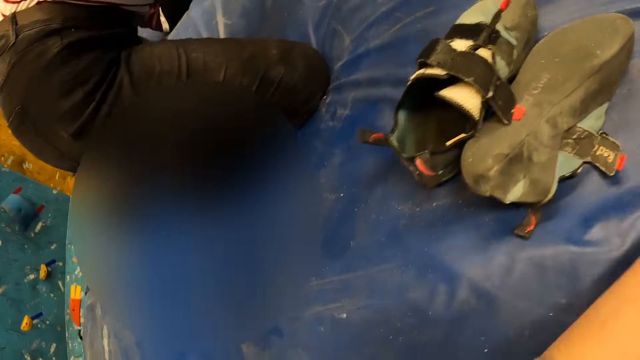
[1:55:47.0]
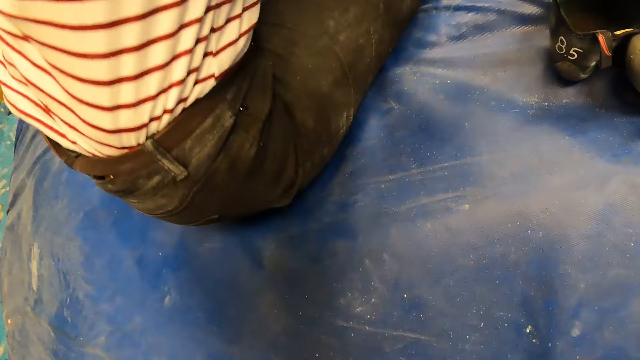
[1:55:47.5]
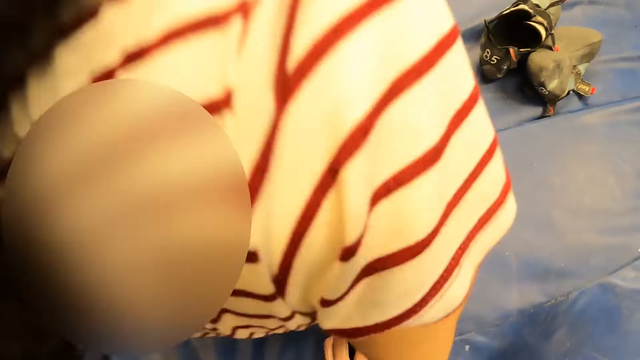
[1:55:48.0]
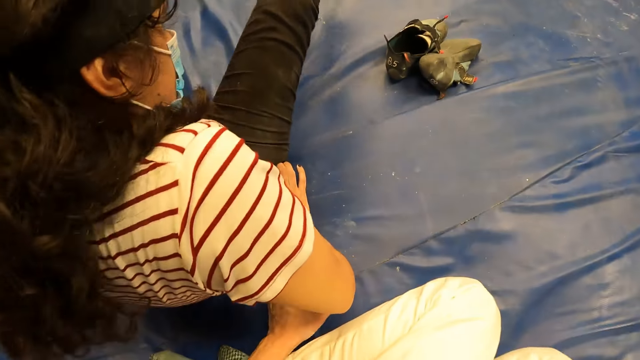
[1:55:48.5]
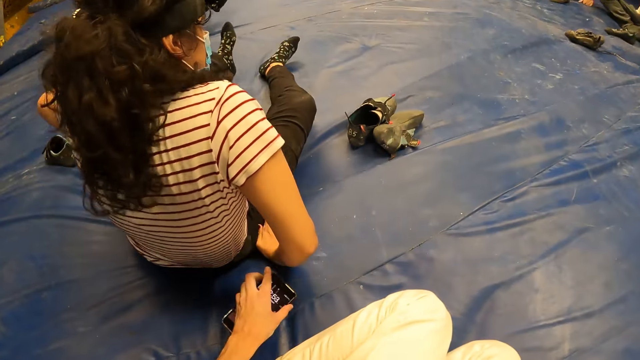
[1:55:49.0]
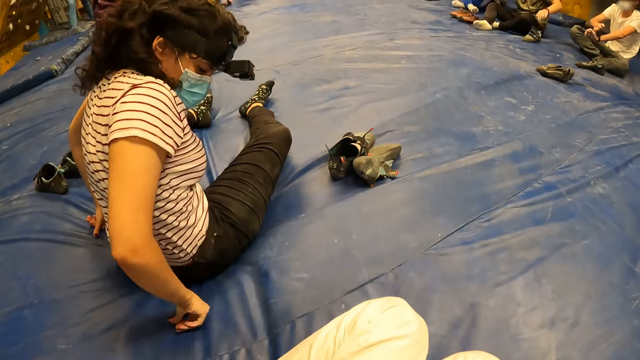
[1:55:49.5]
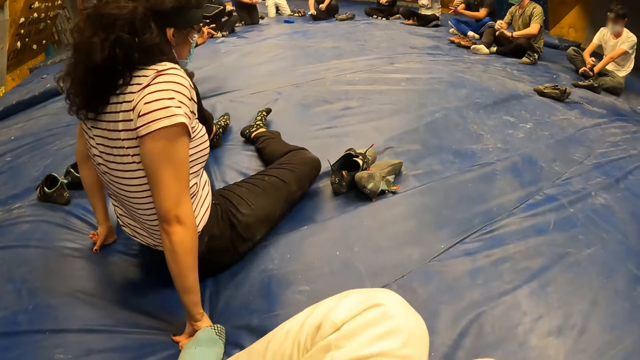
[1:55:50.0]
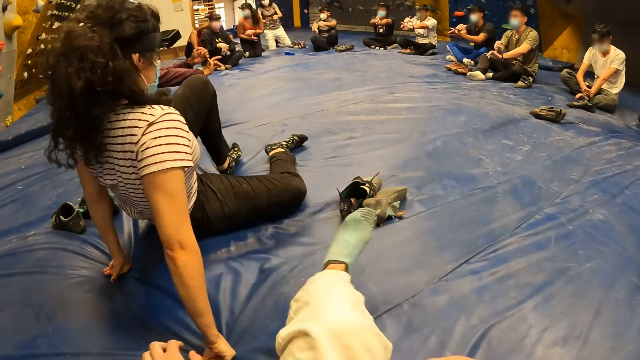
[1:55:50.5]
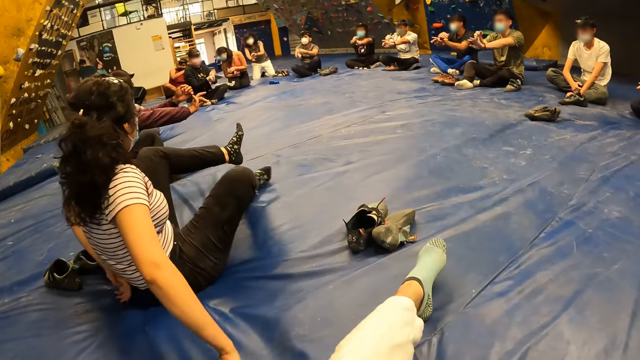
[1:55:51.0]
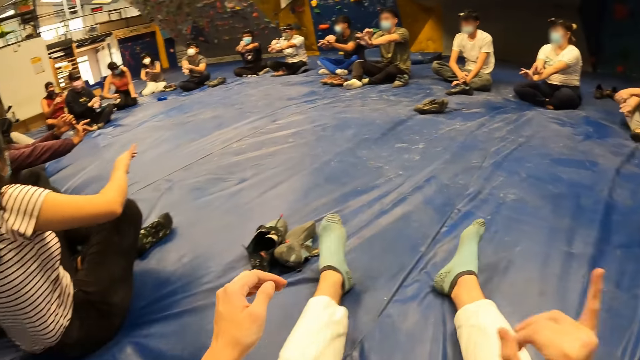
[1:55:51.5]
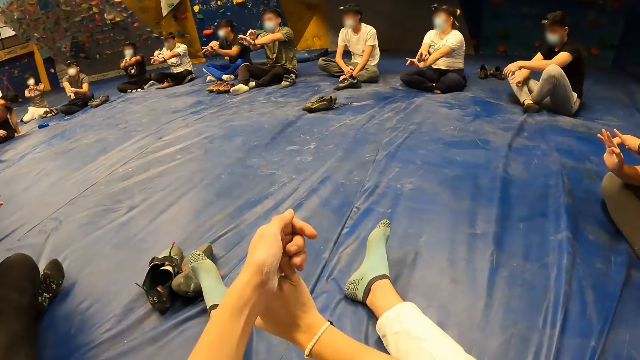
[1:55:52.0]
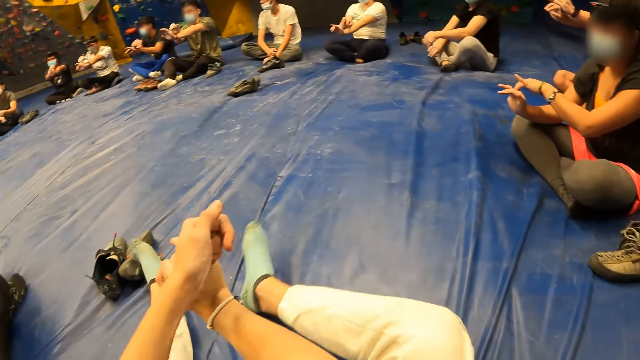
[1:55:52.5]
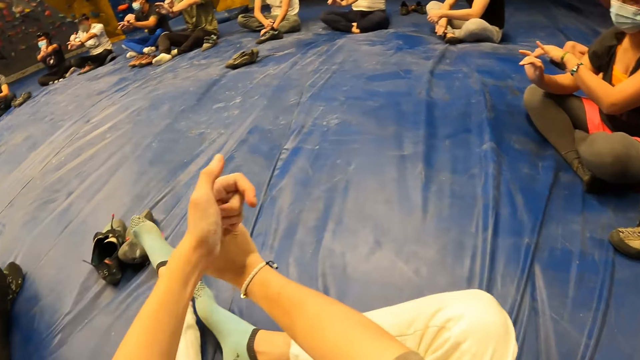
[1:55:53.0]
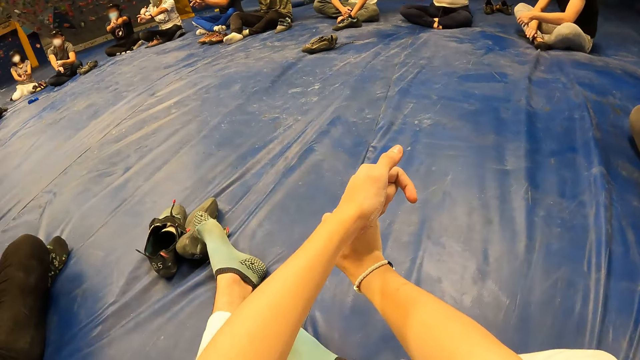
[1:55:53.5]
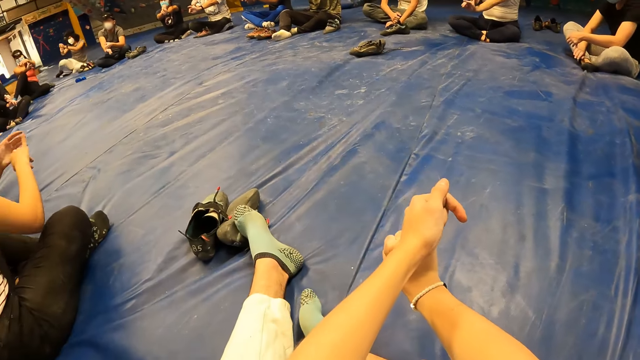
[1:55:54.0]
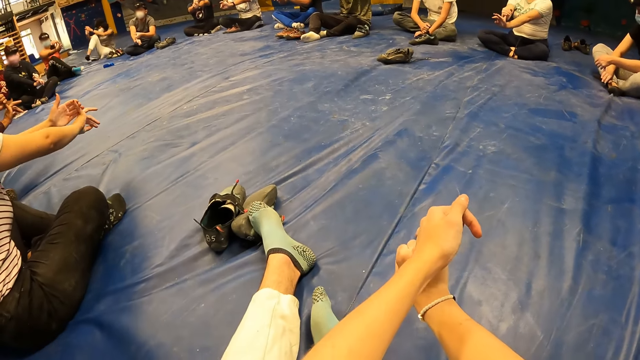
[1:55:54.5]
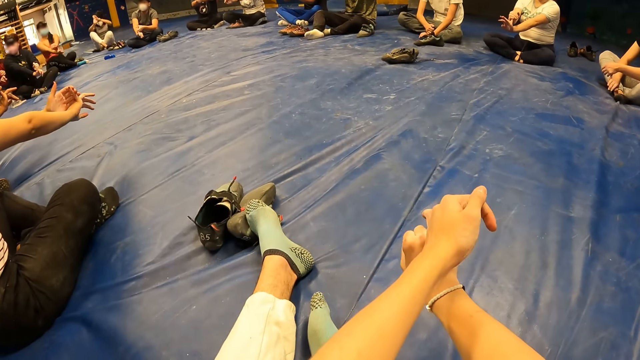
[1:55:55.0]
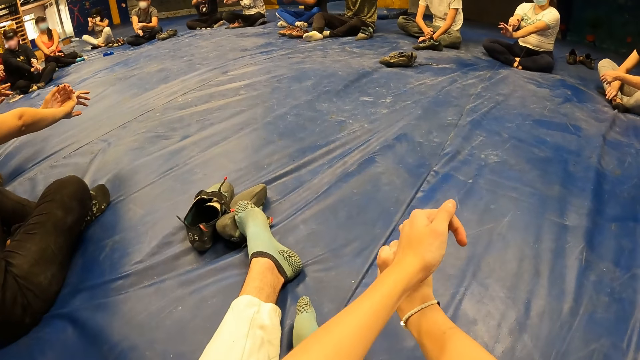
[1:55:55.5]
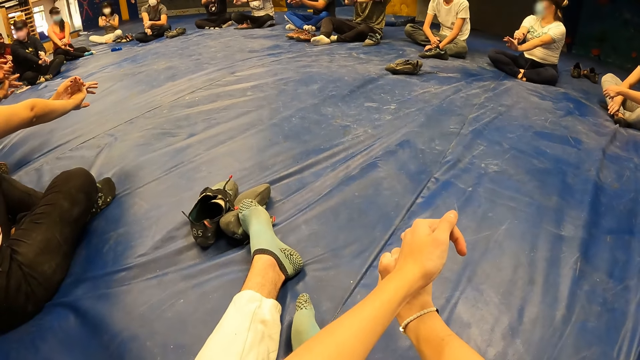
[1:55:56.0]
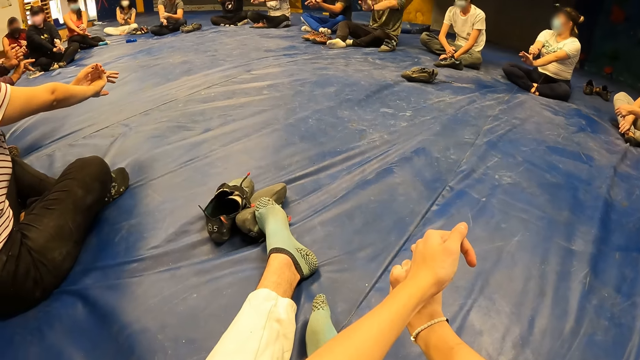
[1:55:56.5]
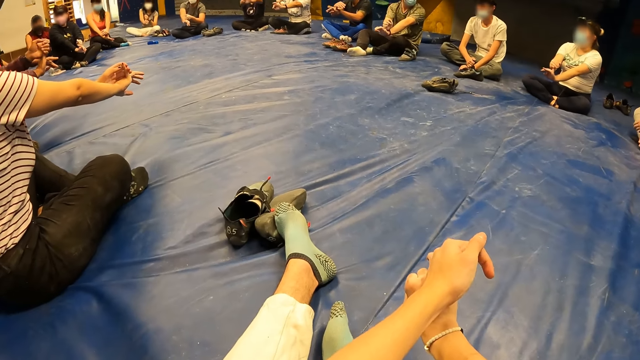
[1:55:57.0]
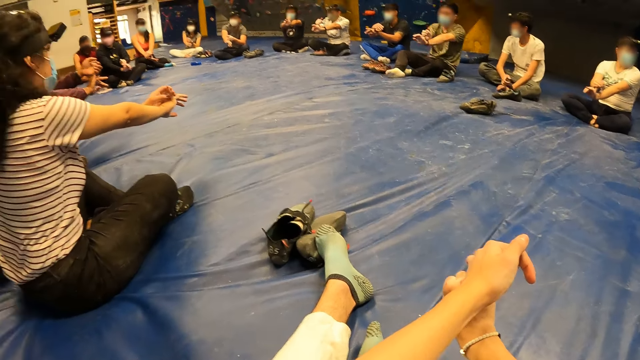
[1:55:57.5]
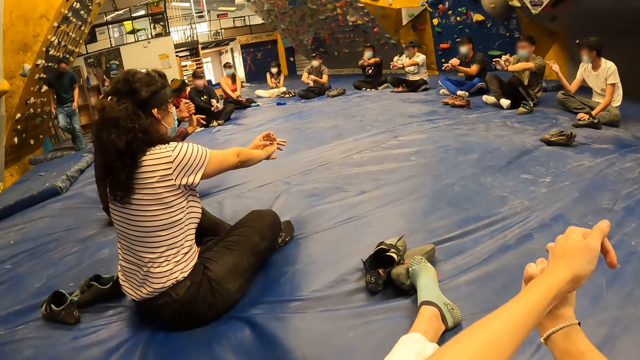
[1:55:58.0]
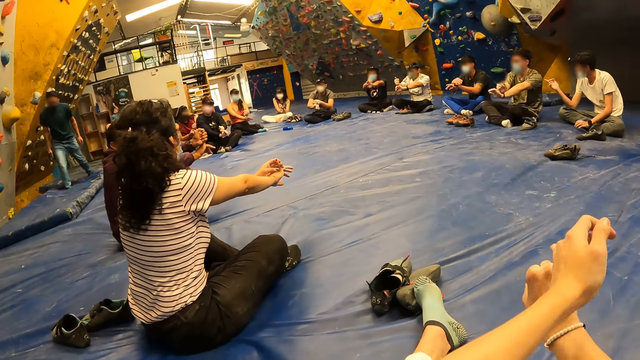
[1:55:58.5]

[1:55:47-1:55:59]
The camera wearer takes the phone from the floor. She adjusts her phone on the mat with her left hand. She sits on the floor. She stretches both hands and stretches the right hand finger. The woman drops both hands on her lap.

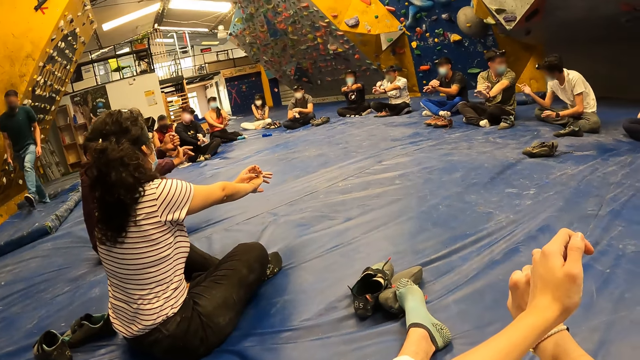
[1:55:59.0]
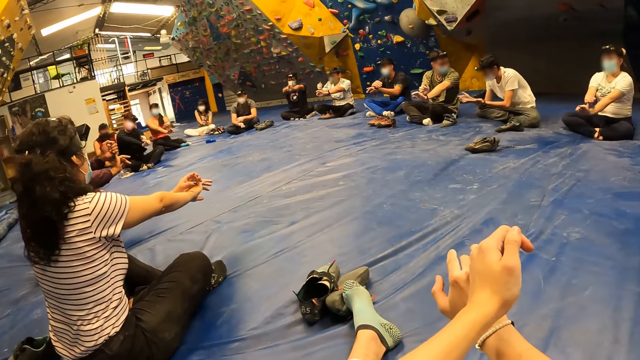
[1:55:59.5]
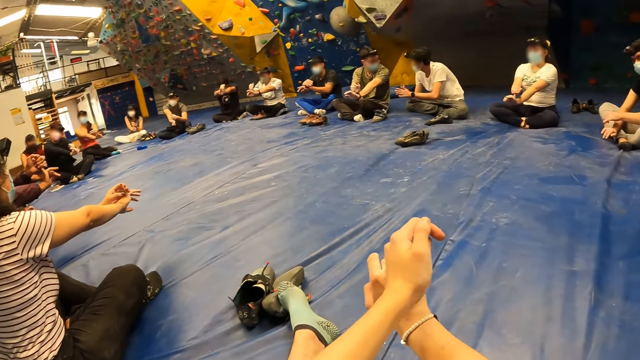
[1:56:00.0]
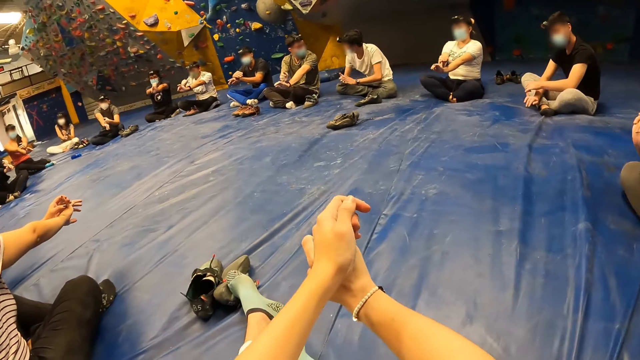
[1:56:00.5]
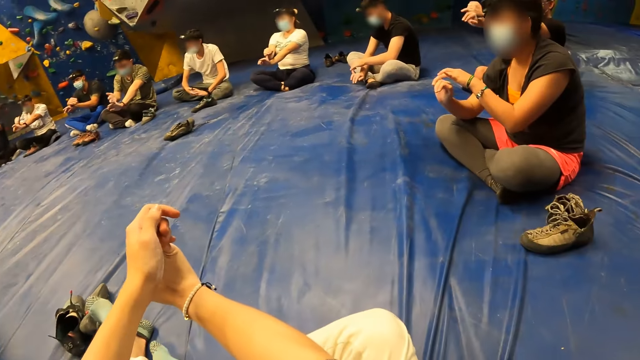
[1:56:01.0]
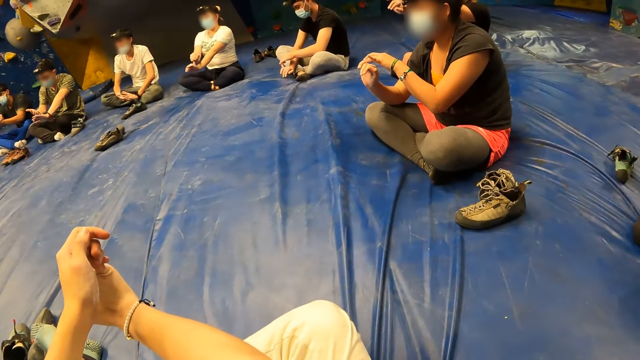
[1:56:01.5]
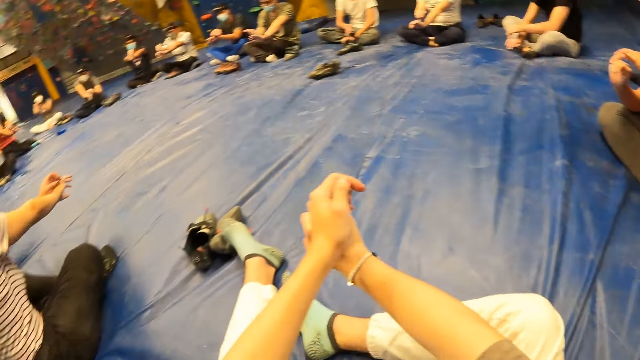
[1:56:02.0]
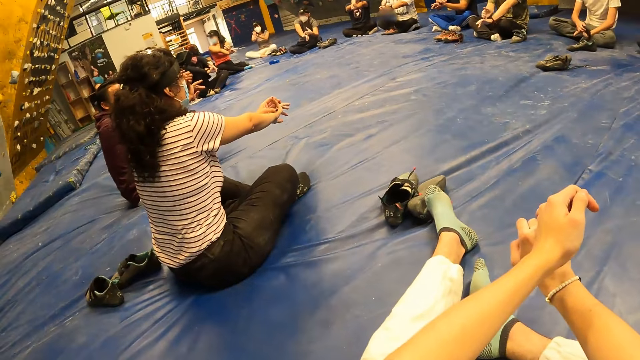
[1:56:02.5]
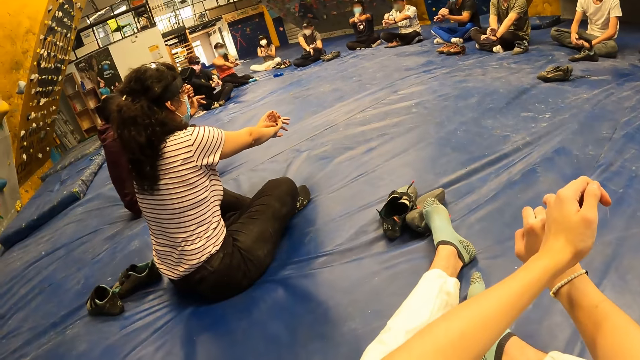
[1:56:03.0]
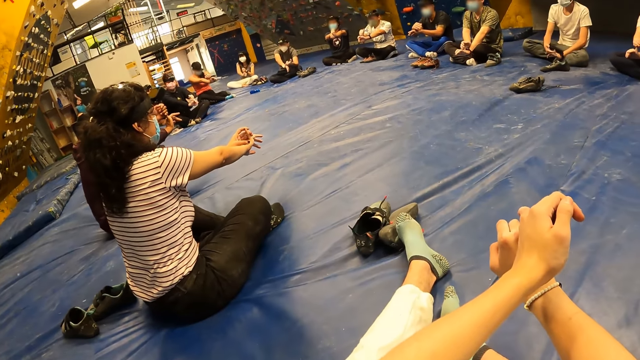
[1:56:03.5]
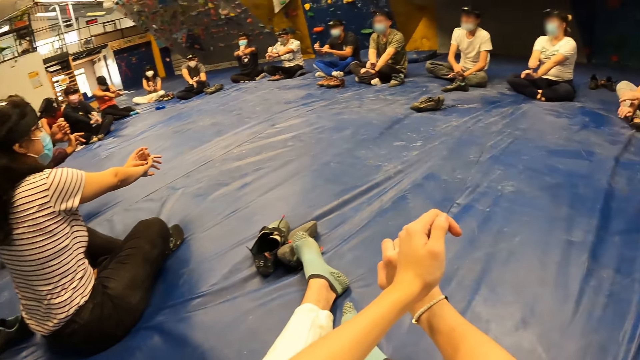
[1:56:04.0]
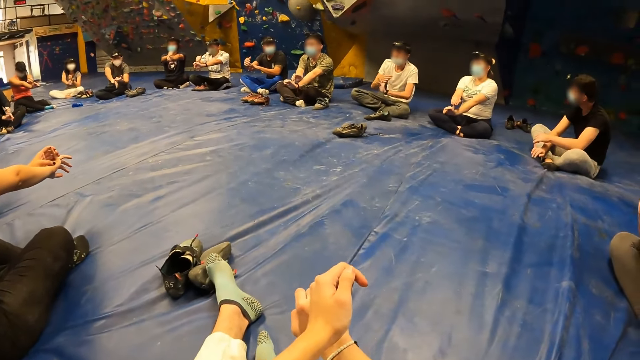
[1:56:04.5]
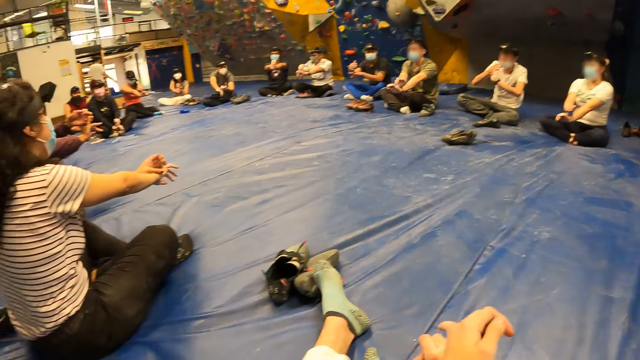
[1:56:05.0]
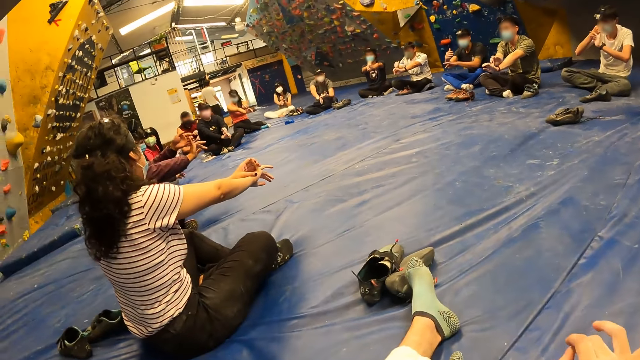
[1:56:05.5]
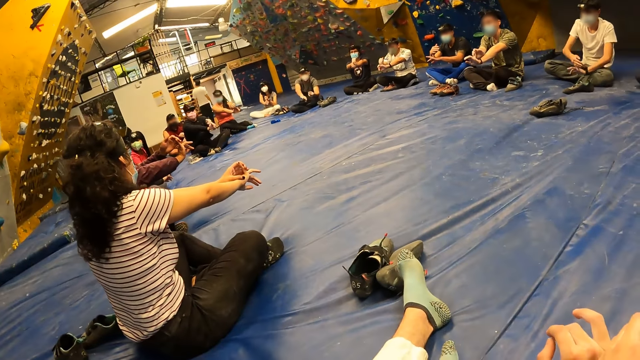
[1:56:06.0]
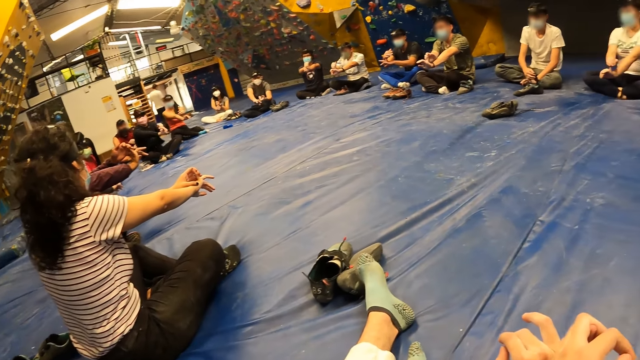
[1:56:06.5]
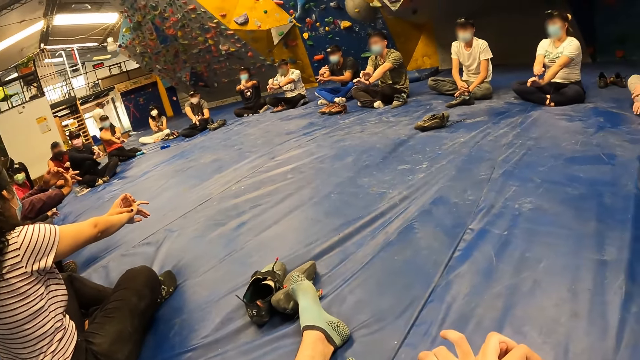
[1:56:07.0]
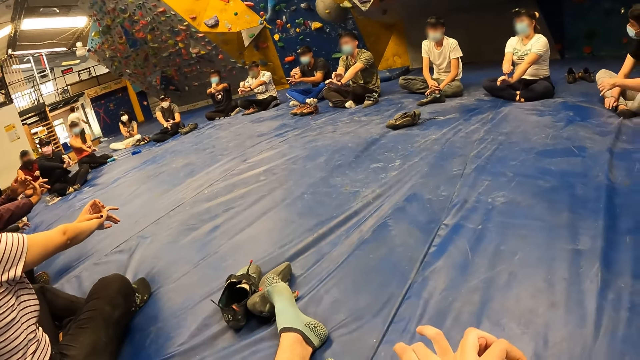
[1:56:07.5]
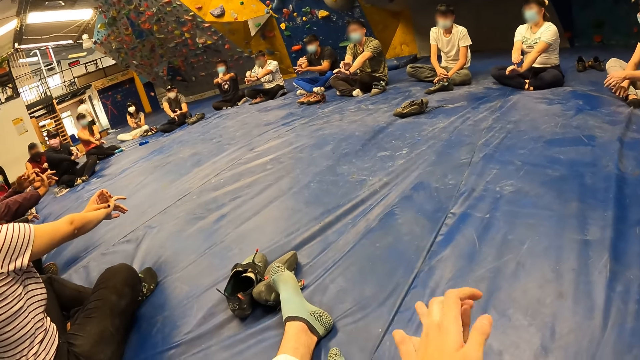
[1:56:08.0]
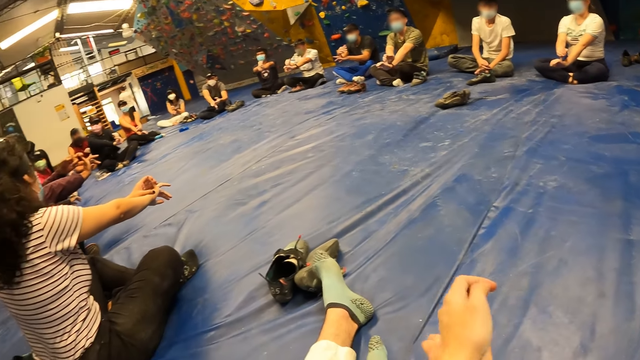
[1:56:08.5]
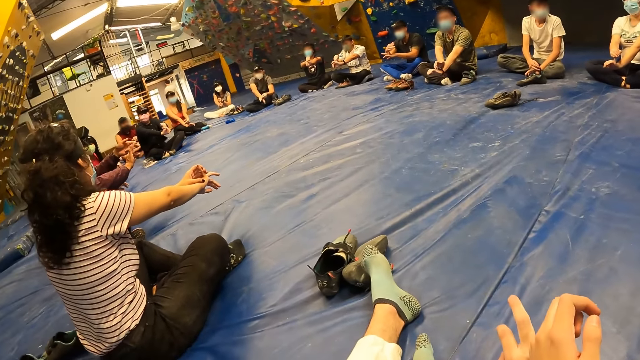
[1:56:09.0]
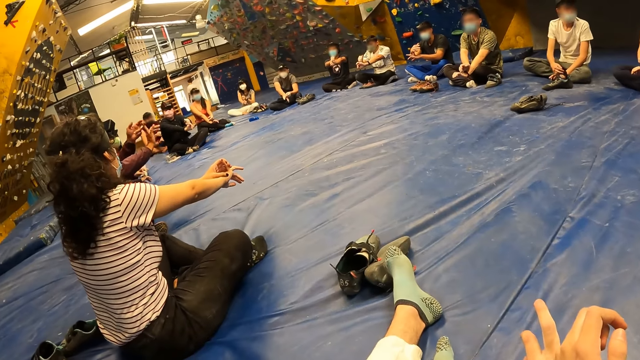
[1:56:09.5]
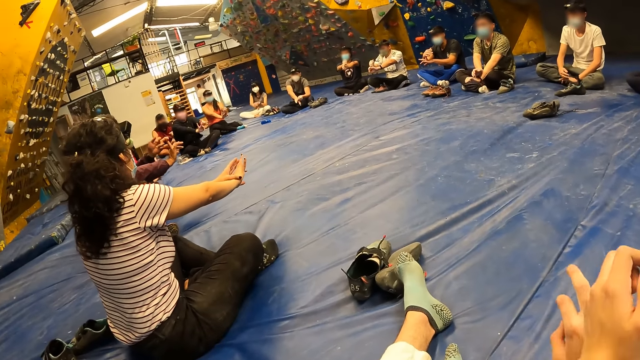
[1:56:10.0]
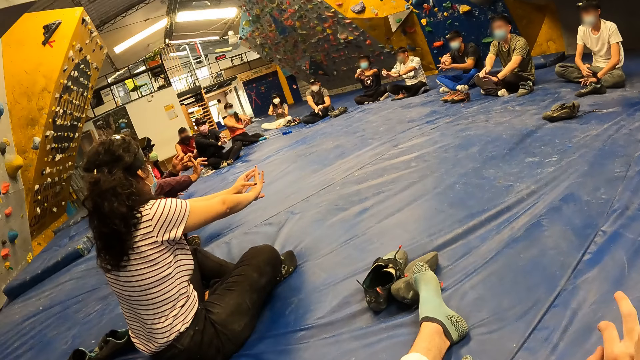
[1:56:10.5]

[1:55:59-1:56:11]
The camera wearer looks around.
